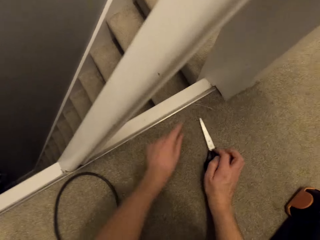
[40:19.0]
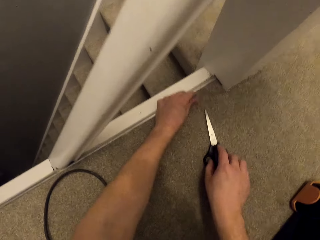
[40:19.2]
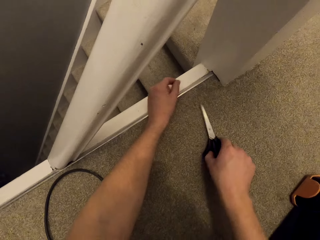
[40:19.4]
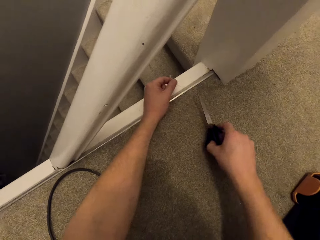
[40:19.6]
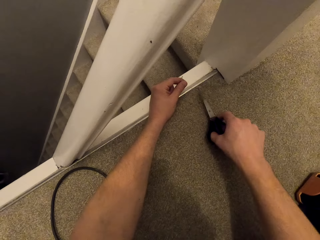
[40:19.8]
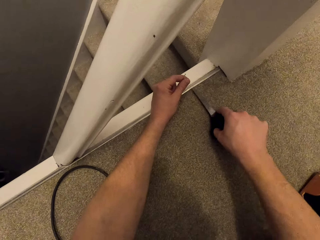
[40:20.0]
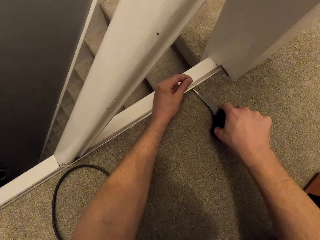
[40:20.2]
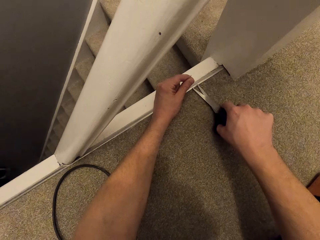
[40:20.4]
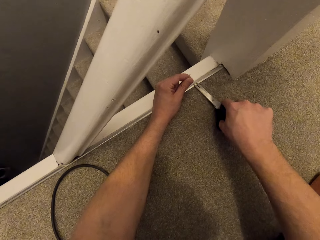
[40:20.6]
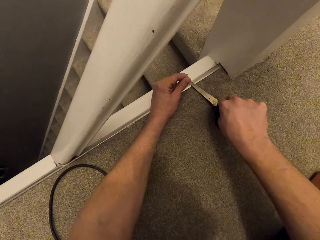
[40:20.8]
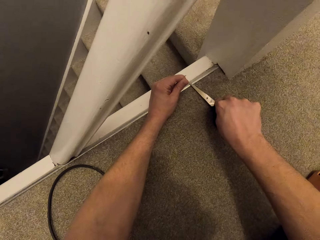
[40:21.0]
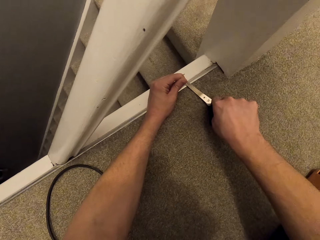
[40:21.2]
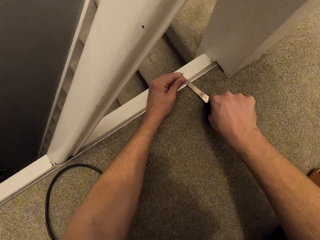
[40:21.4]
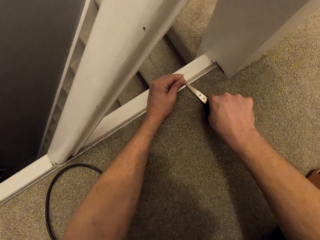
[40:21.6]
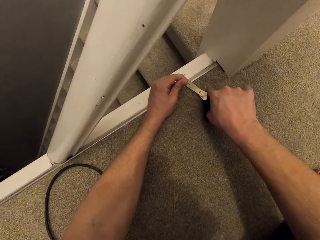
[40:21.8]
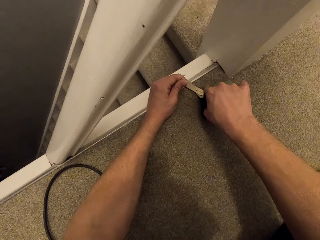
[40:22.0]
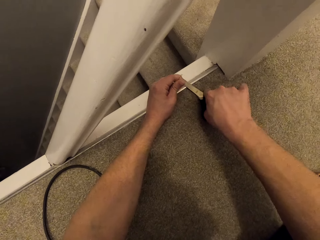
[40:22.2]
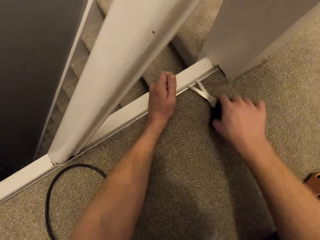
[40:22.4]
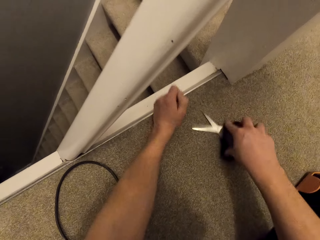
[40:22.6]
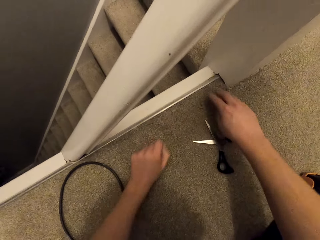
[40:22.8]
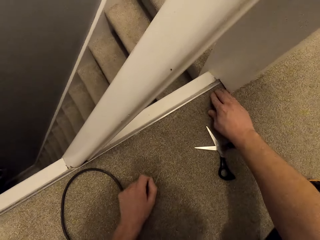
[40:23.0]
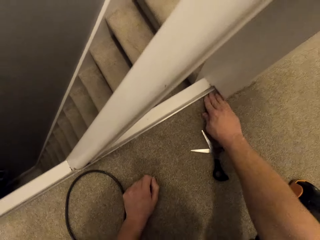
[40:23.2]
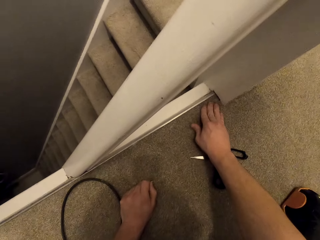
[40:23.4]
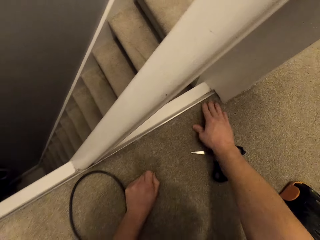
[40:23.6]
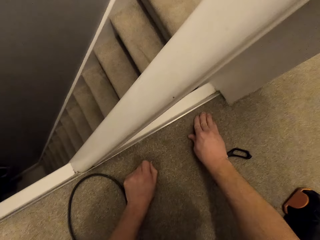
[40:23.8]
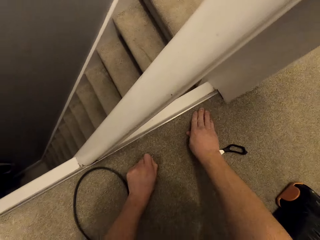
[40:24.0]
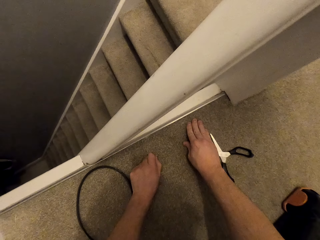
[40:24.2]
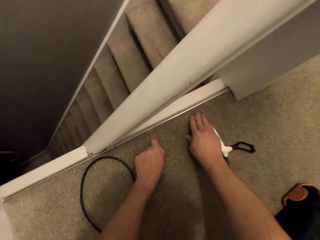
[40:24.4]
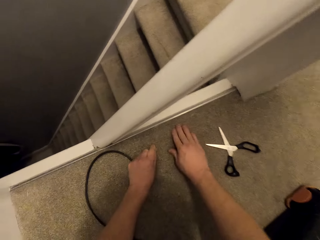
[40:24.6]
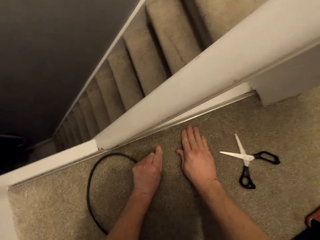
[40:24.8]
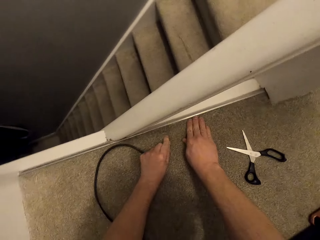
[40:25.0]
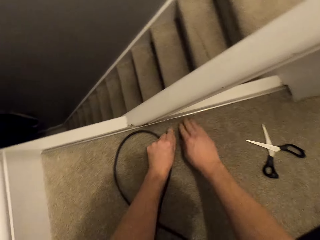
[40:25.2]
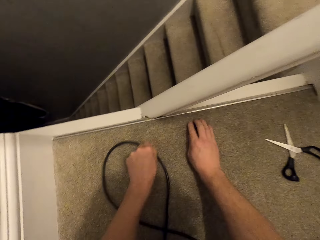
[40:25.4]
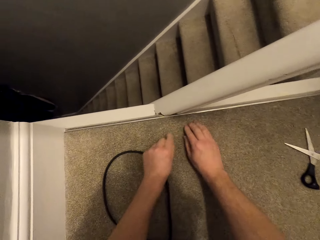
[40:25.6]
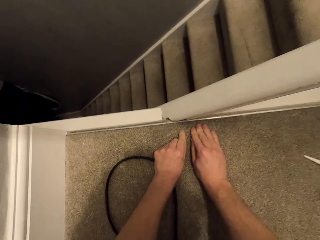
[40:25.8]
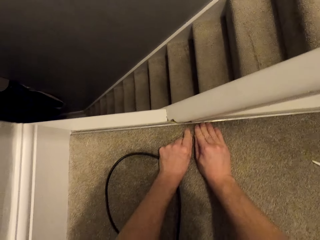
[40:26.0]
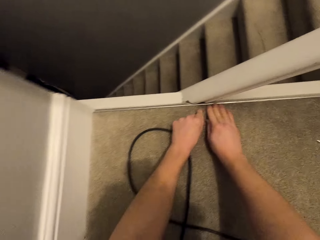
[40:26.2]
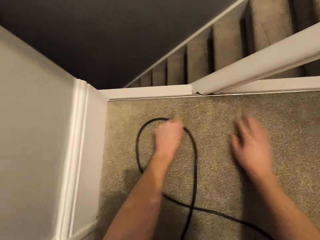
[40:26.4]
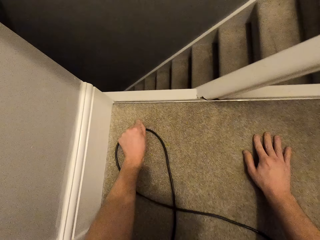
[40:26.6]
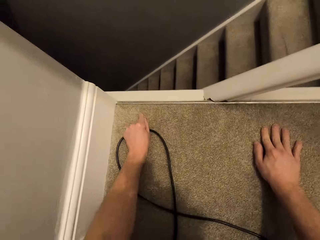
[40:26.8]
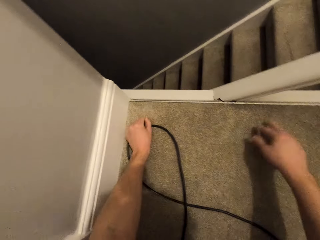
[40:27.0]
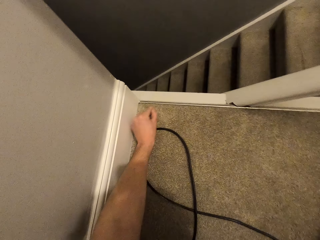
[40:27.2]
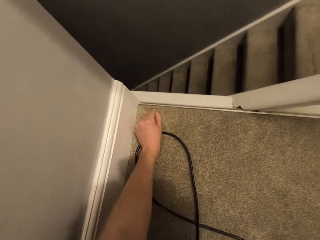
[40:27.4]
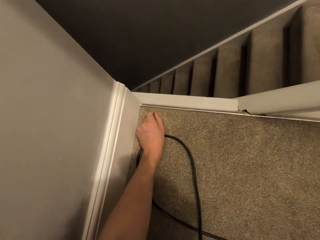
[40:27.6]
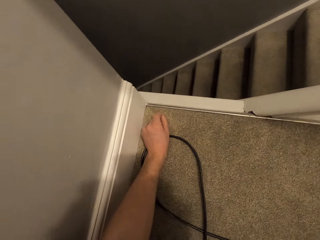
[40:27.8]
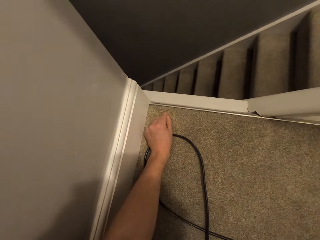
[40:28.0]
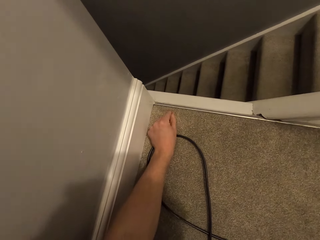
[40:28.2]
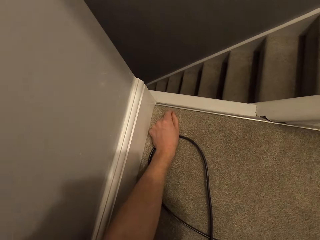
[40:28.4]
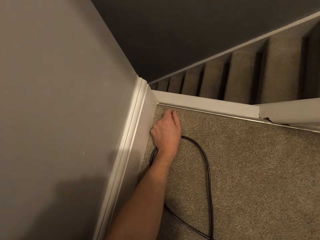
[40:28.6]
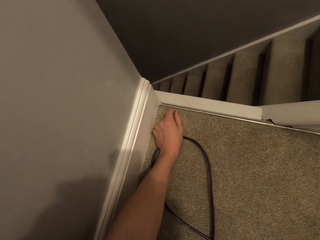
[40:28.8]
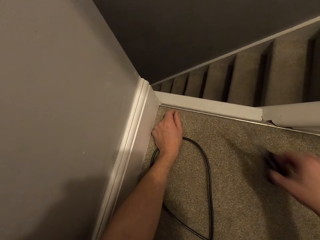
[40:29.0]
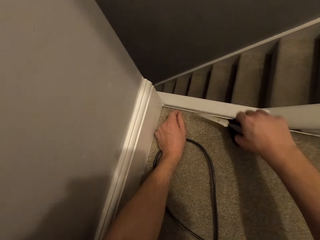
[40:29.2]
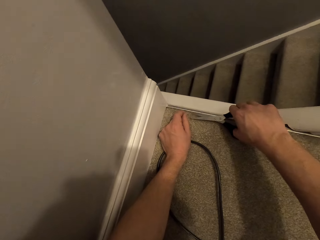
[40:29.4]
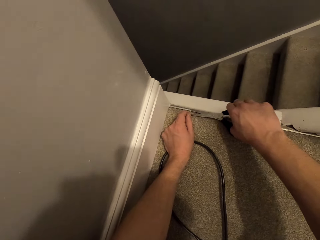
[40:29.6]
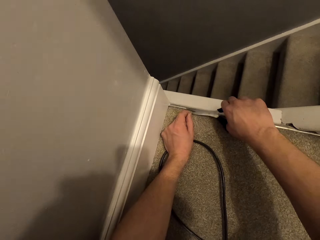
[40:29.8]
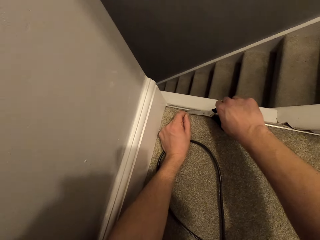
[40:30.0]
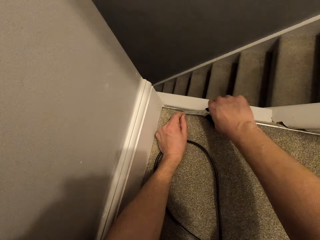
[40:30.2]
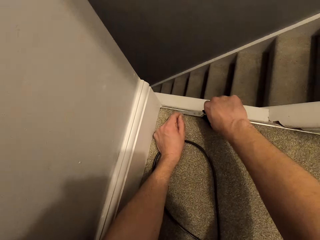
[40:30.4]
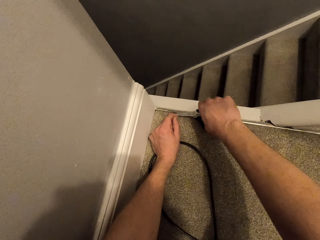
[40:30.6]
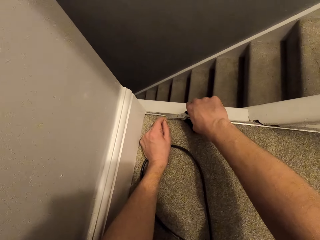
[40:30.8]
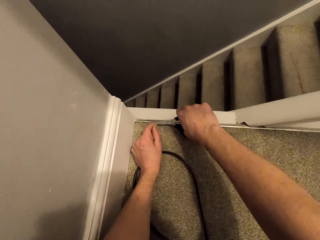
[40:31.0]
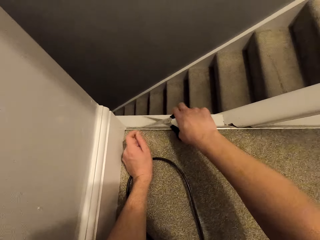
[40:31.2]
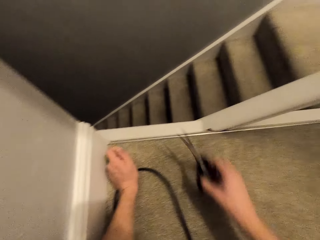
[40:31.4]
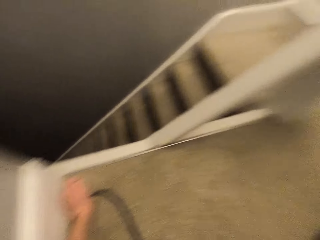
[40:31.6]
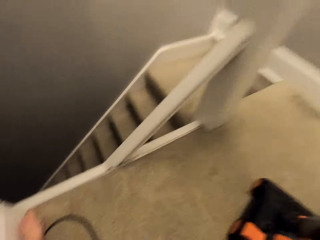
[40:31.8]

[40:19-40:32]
The camera wearer holds a thread. He cuts the thread using scissors. He drops the scissors. He moves his hand on the carpet. He holds the thread. He positions the scissors on the thread. He cuts the thread.

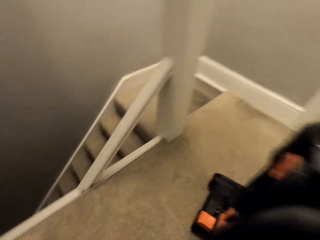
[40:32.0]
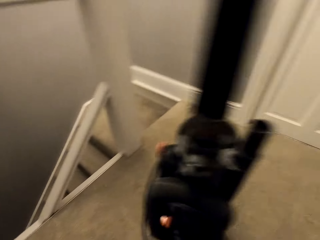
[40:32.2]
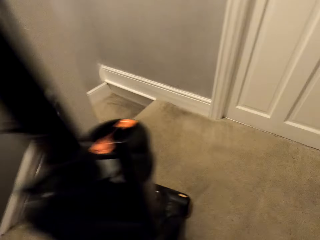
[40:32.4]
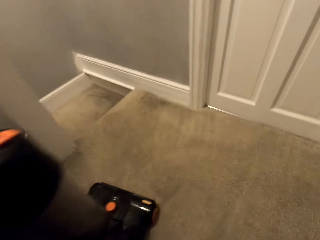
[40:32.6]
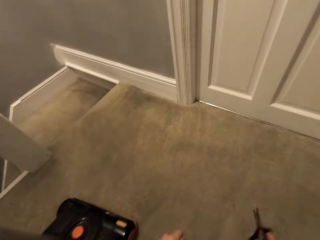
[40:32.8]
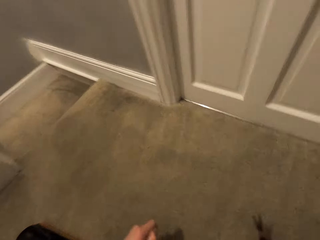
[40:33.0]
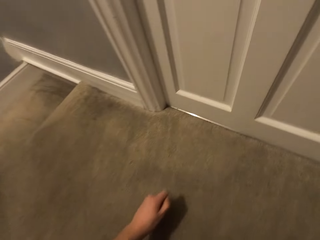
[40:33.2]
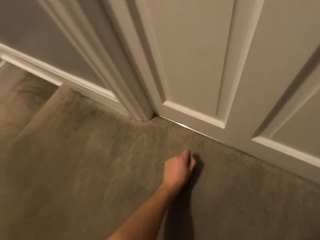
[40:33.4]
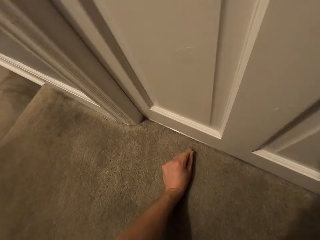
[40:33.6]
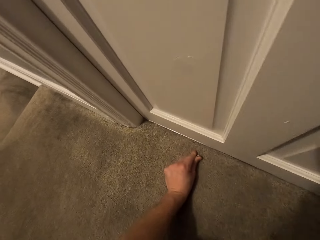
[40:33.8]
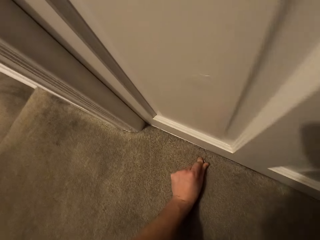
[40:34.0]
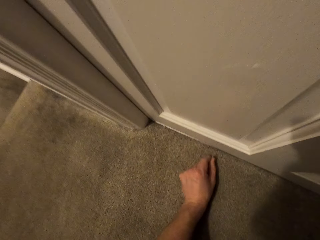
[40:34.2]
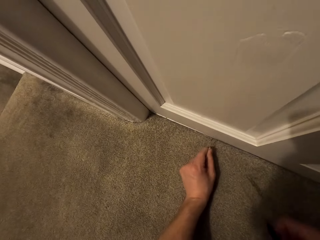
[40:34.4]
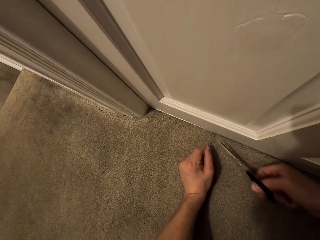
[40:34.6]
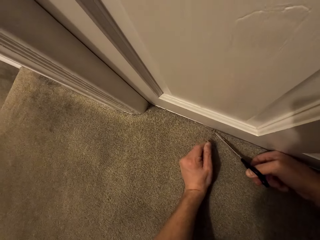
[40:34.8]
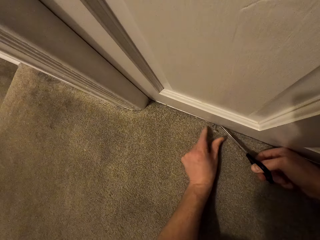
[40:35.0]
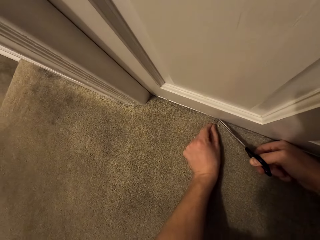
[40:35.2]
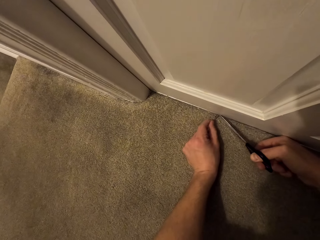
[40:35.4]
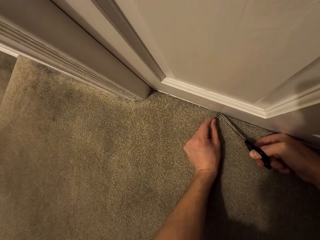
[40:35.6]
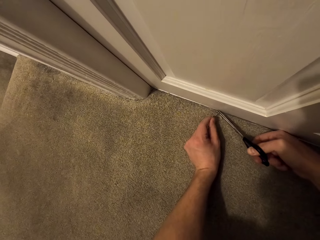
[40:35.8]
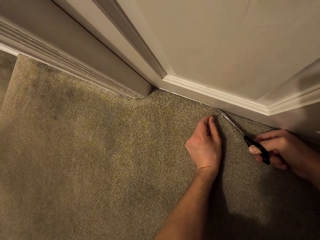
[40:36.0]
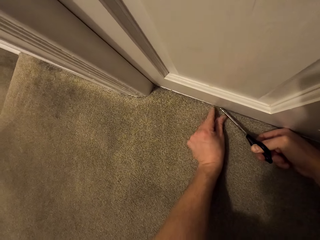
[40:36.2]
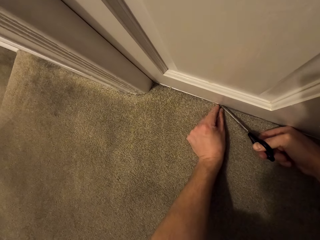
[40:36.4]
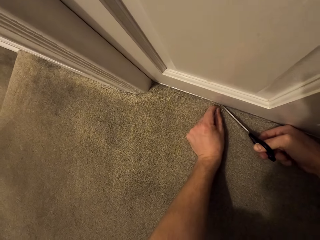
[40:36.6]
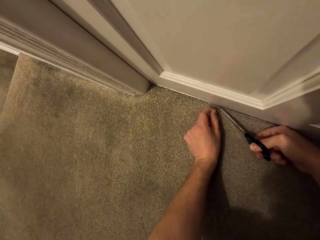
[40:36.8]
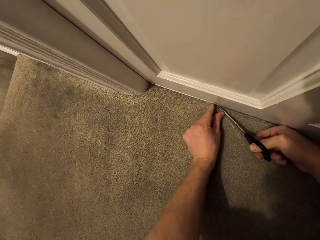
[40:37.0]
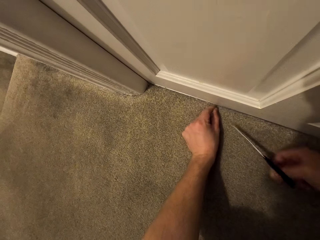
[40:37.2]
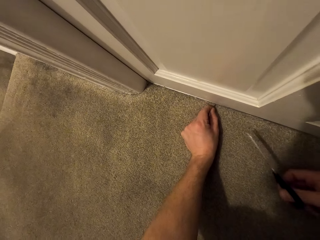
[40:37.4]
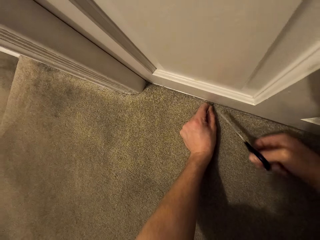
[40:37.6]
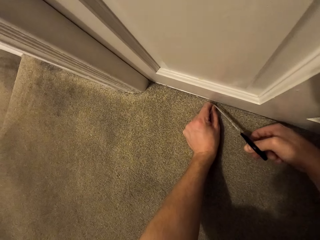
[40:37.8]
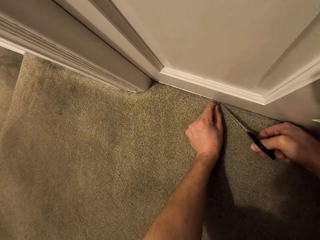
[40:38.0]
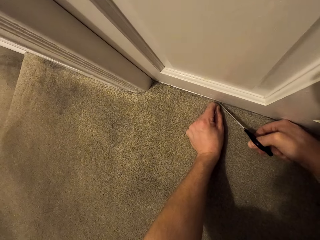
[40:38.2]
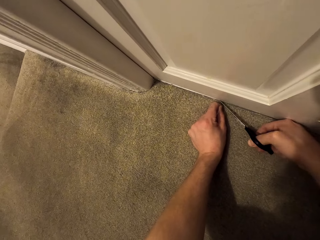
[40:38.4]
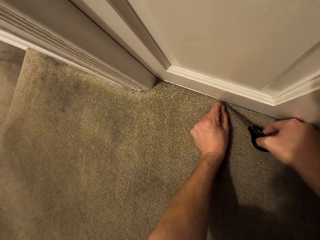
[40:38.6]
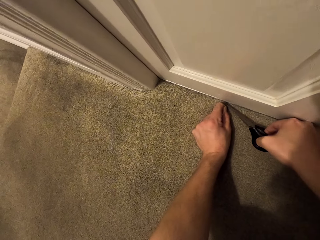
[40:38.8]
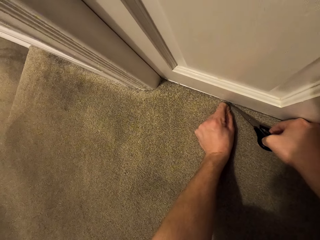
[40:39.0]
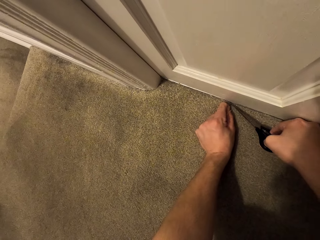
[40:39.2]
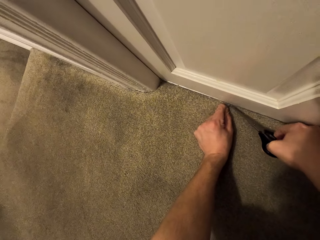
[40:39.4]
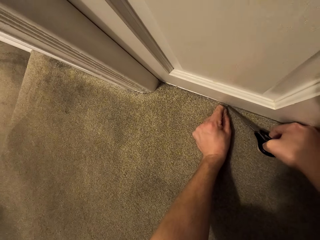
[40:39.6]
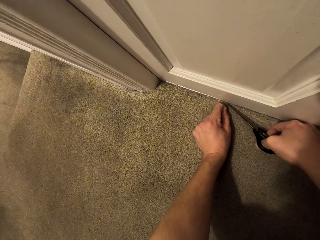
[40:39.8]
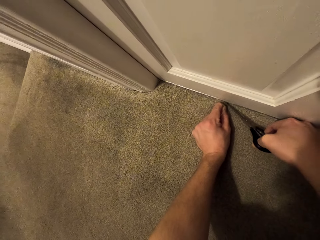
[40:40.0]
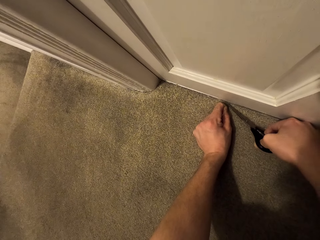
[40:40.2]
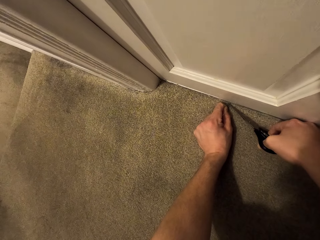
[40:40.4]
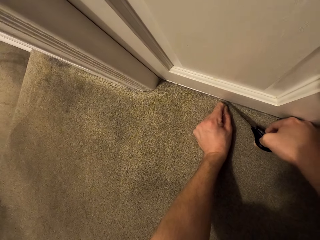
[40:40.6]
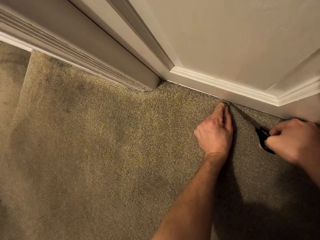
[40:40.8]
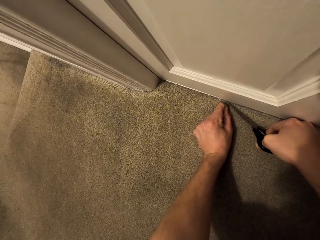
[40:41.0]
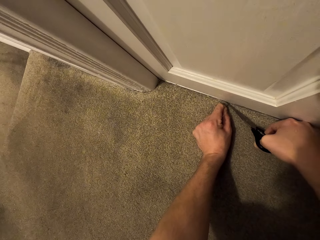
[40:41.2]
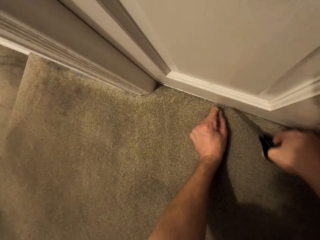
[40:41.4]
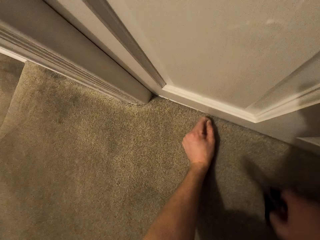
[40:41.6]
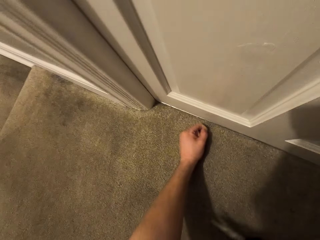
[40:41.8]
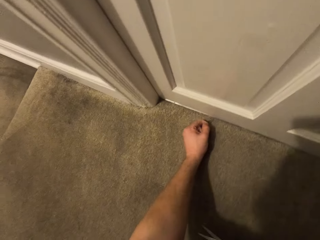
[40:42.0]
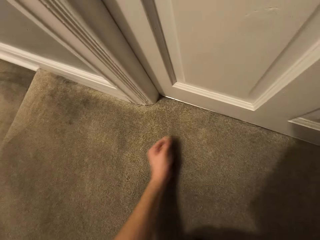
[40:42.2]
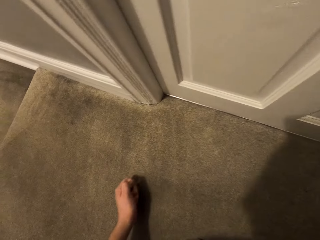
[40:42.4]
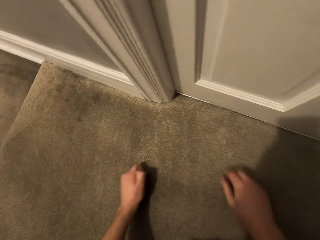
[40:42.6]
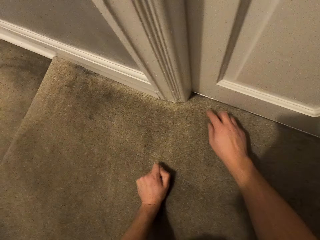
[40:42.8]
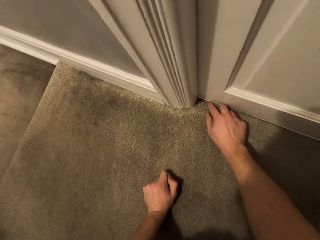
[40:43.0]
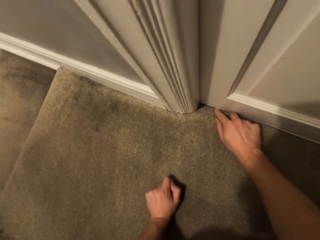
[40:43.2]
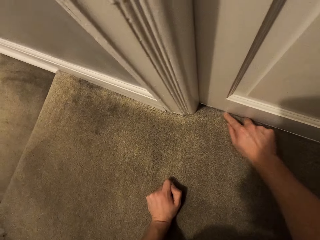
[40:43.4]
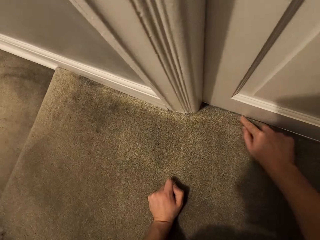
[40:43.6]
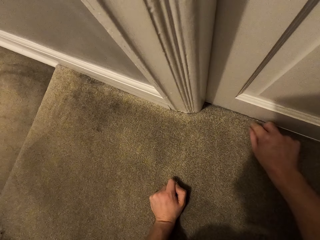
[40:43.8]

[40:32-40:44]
The camera wearer pulls his hand. He moves his hand on the carpet. He positions the scissors. He cuts the thread. He picks the thread from the carpet. He puts his hands next to the wooden surface. He moves his hand around the wooden surface.
